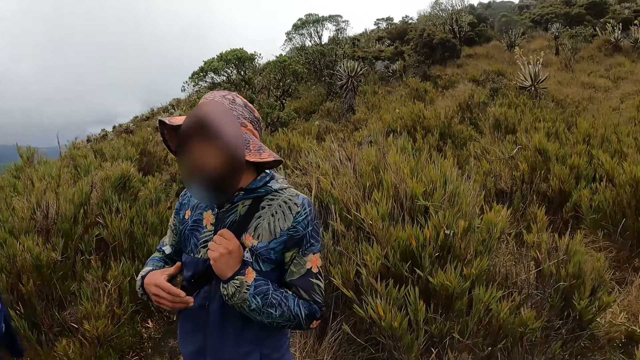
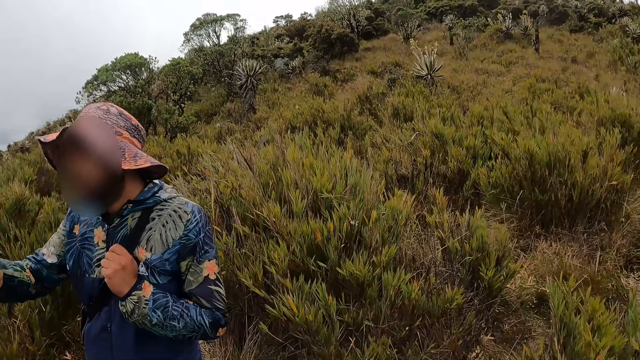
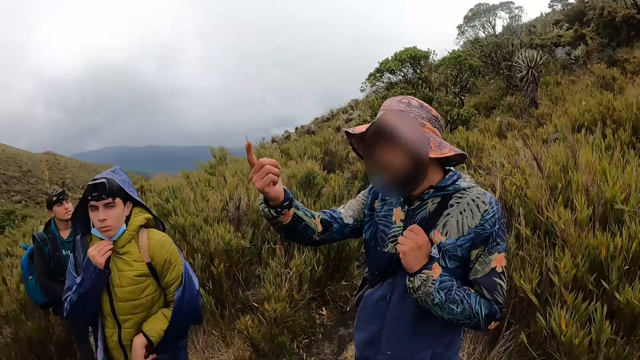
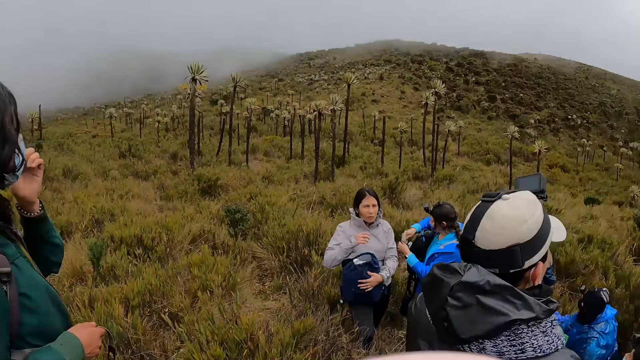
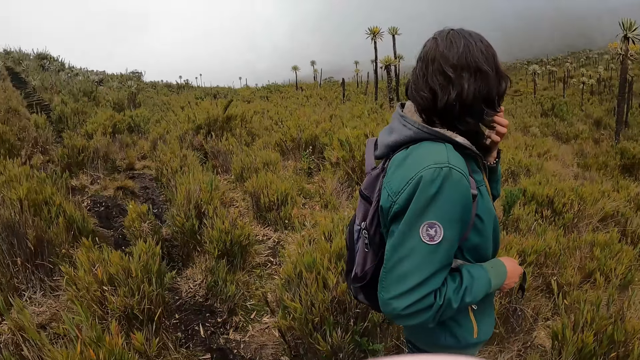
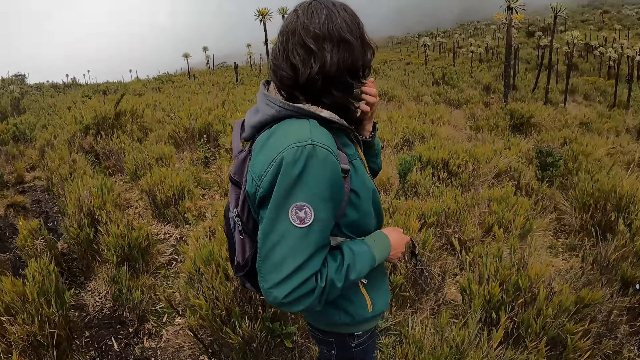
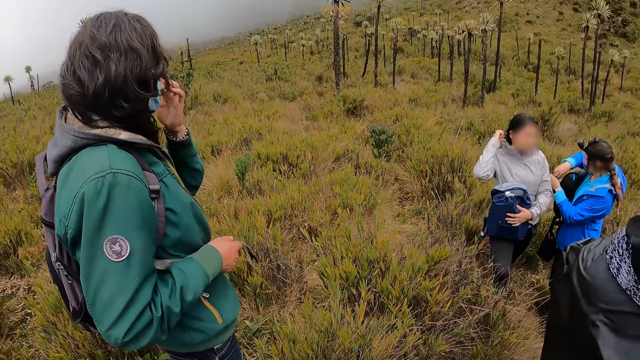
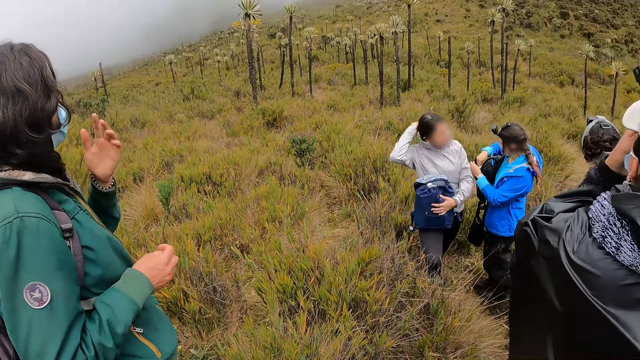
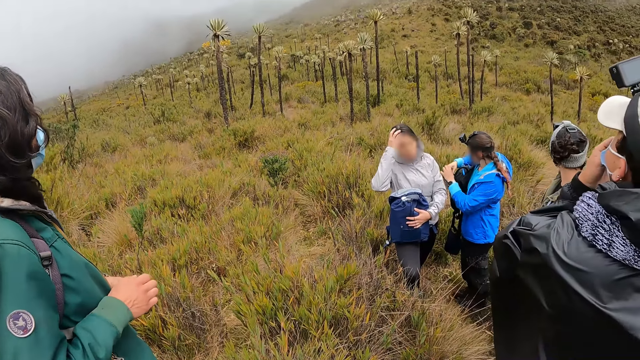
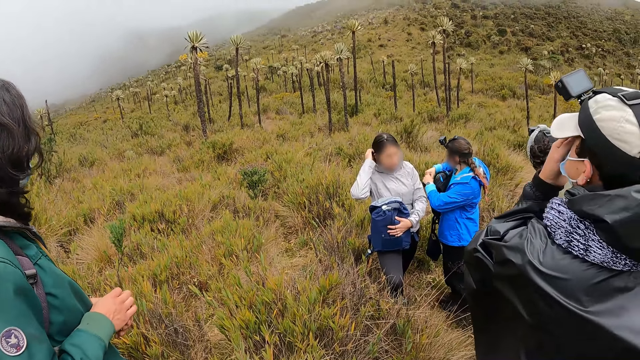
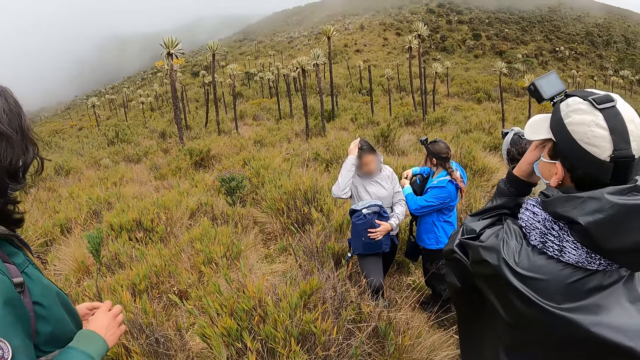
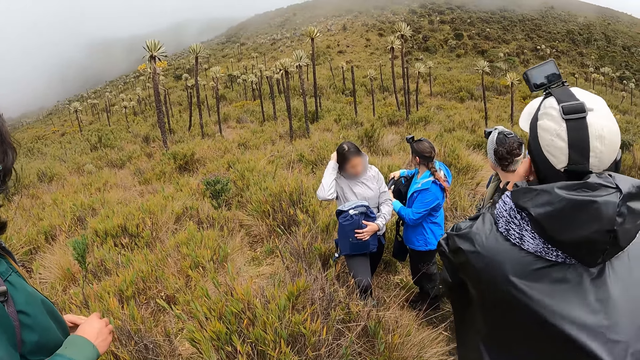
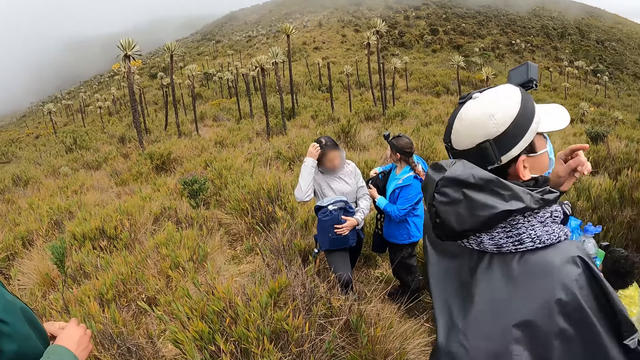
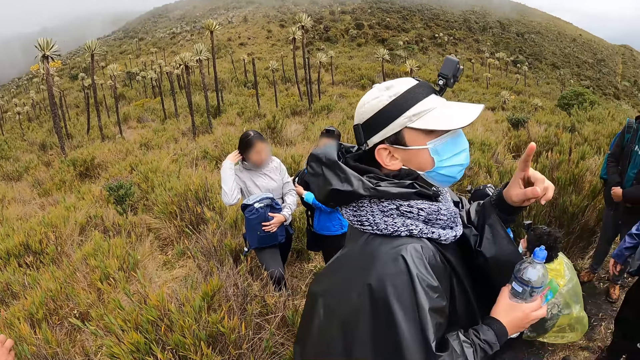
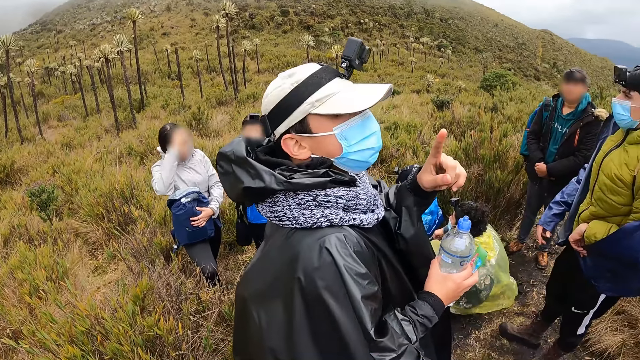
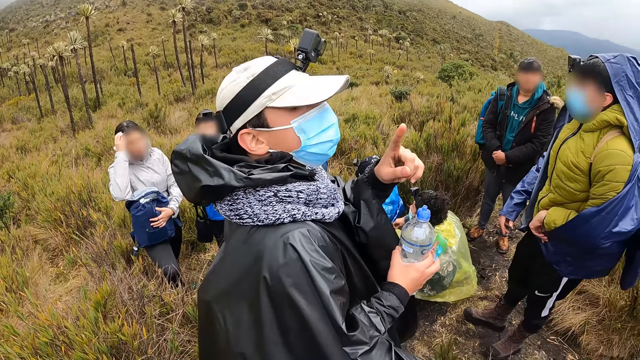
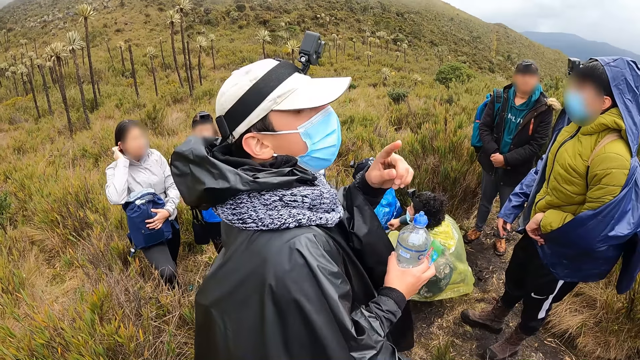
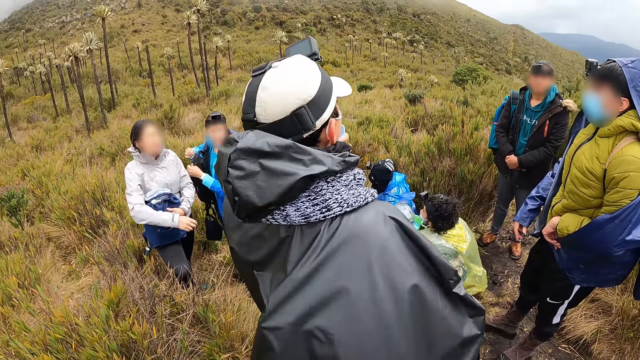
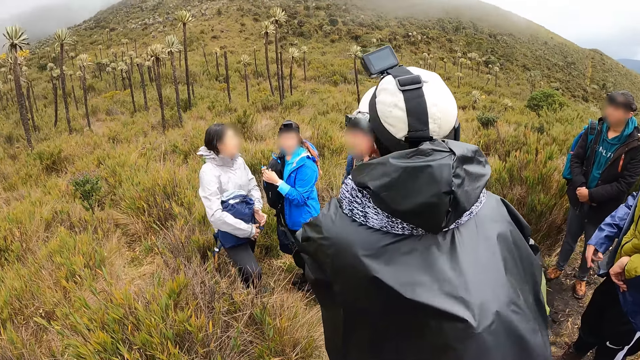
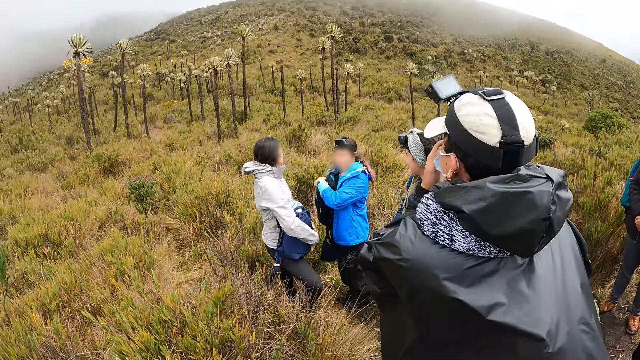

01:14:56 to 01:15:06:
A man touches his face with his right hand. Another man touches his face with his left hand. A woman touches her hair with her right hand. Another woman zips her bag with her hands. A third man touches his face with his left hand. The third man interacts with the camera wearer and the group of people.

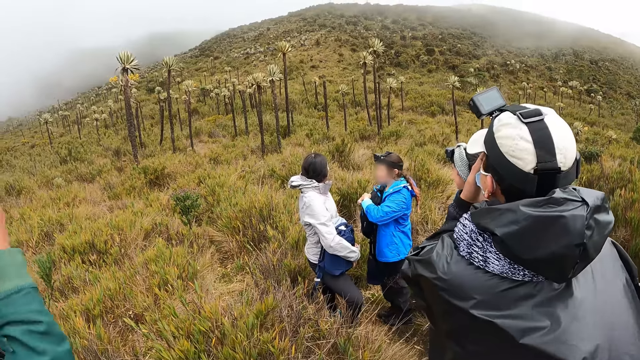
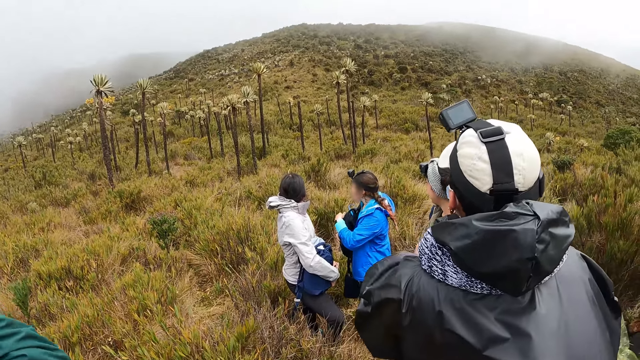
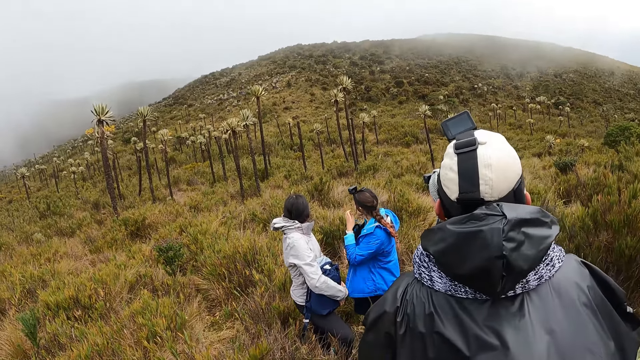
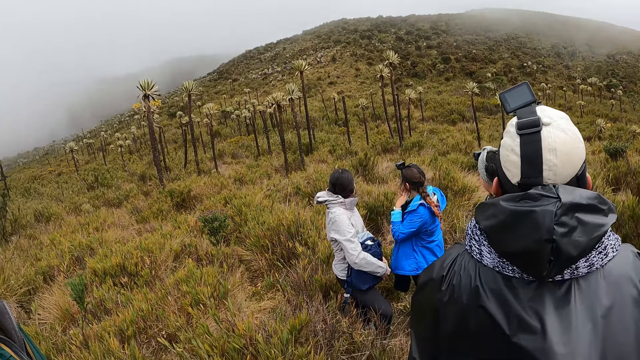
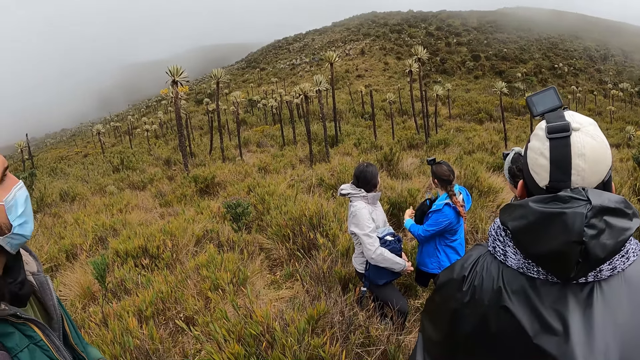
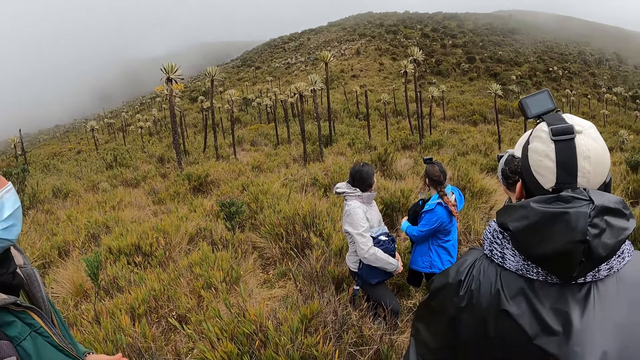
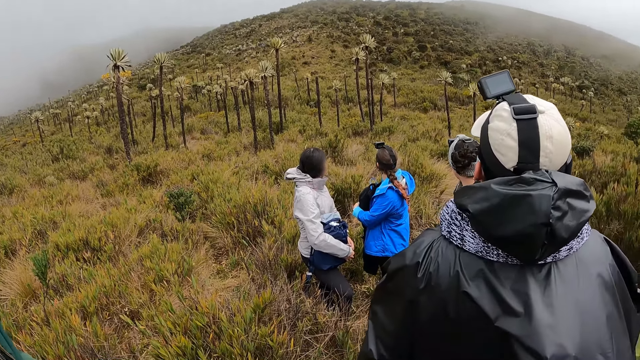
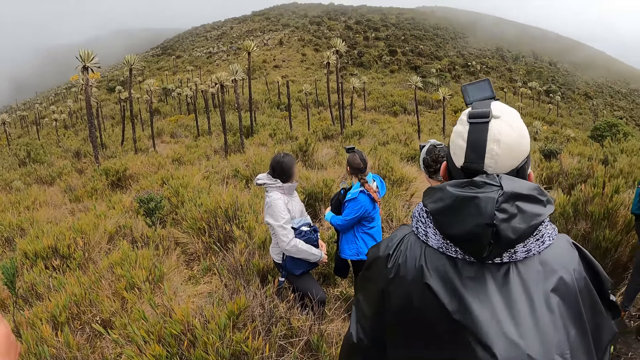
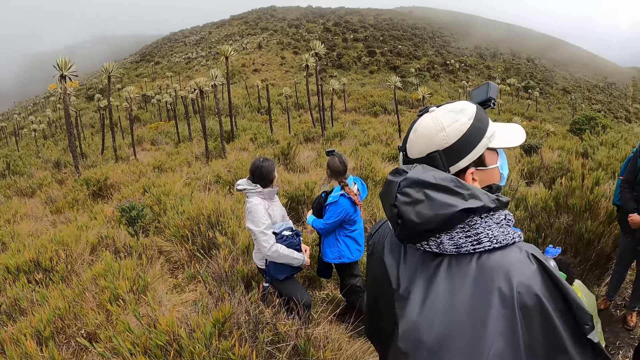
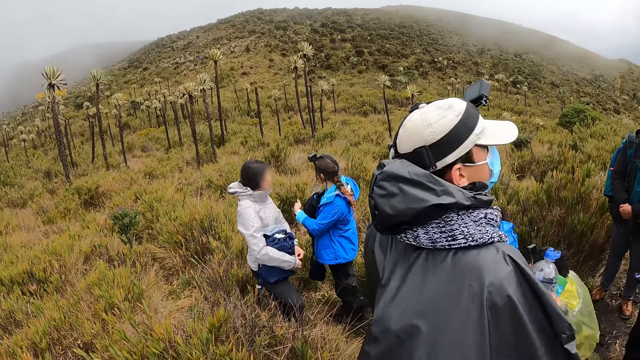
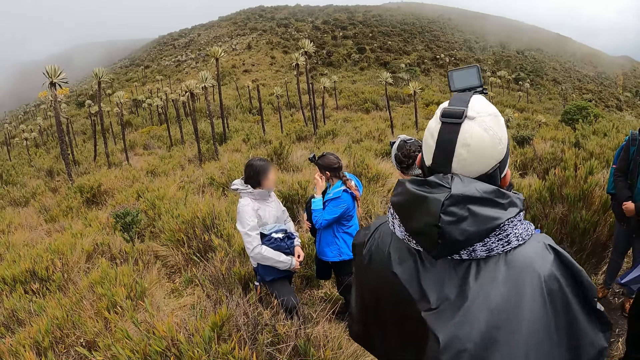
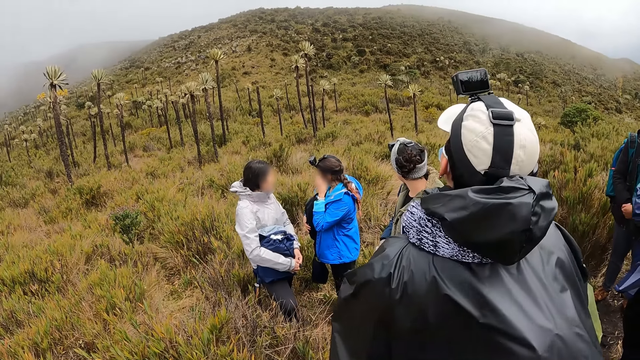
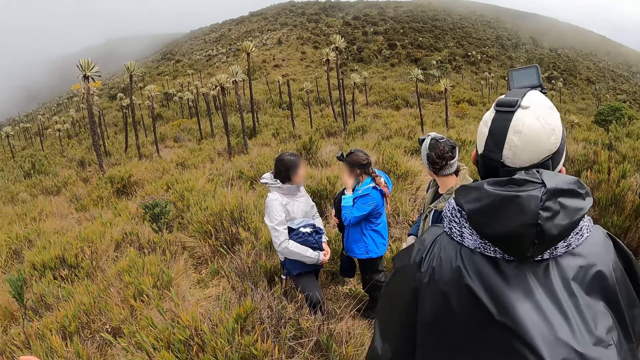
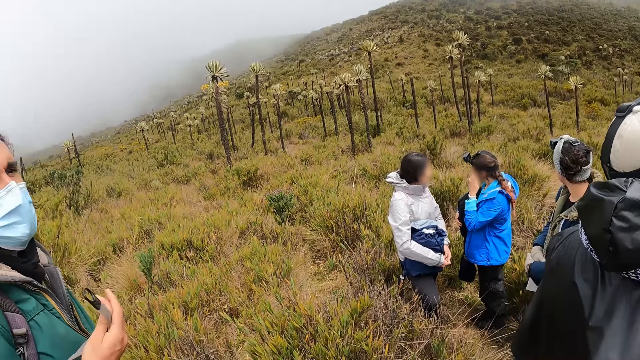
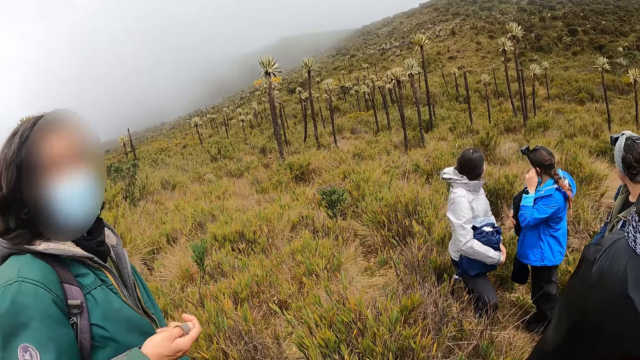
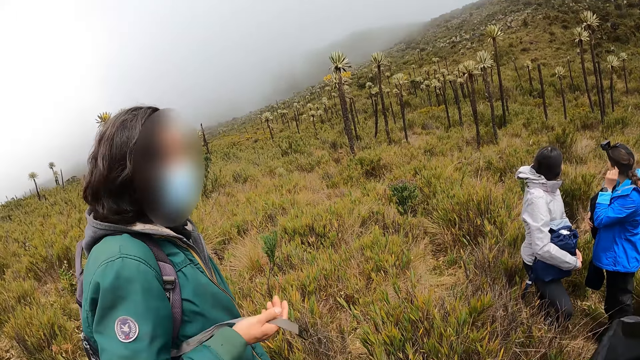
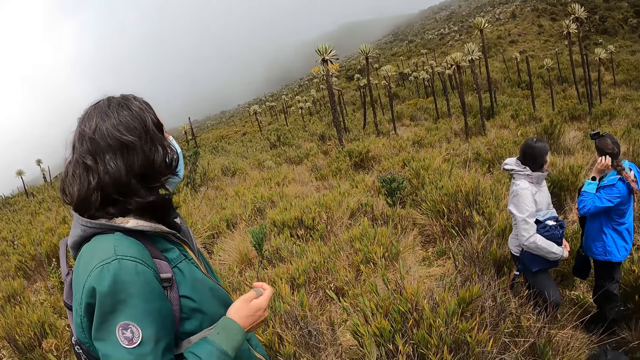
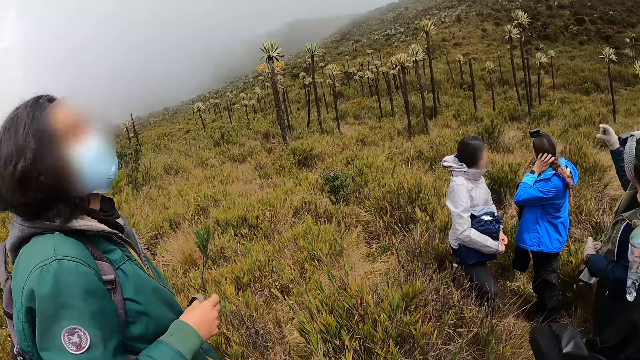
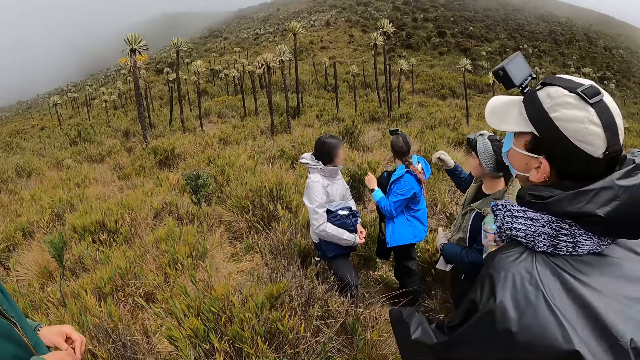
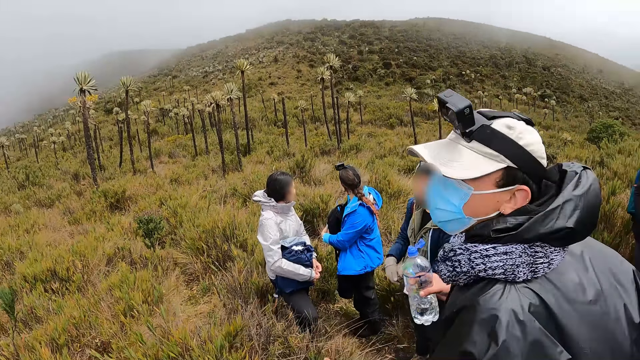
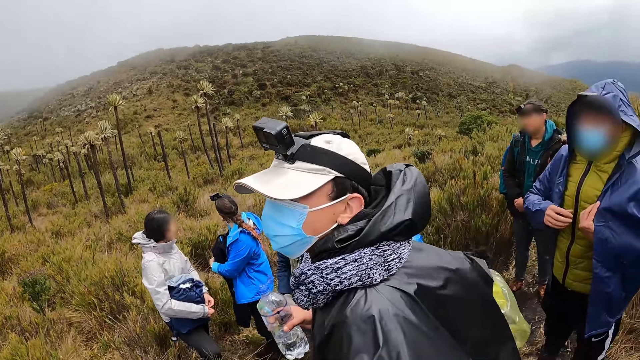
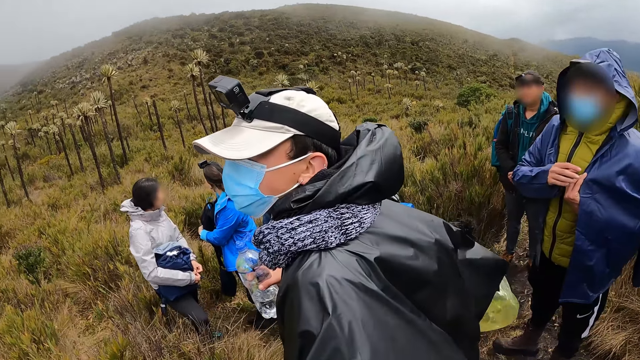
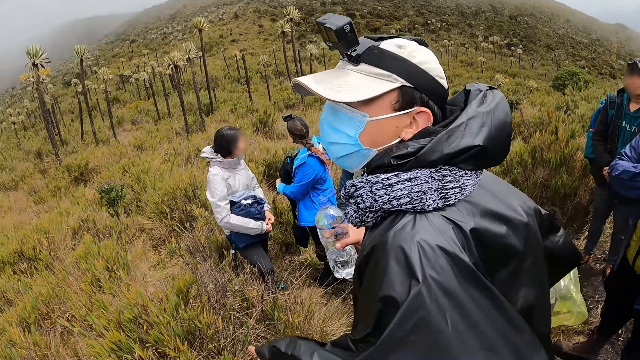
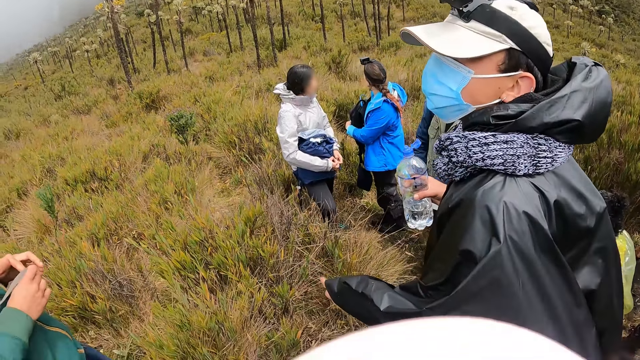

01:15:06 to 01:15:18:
A woman touches her face with her left hand. She touches her hair with her left hand. A man interacts with the camera wearer and the group of people.
